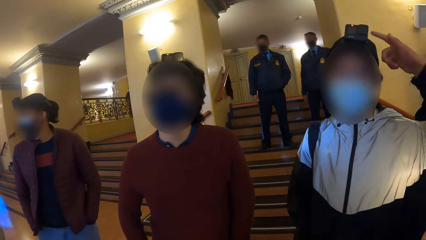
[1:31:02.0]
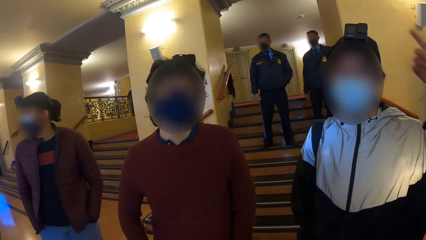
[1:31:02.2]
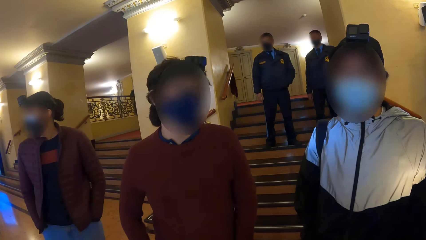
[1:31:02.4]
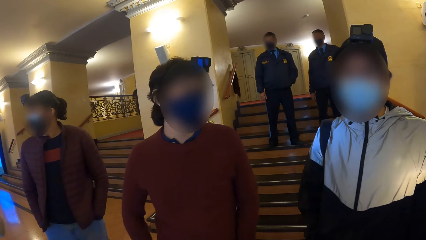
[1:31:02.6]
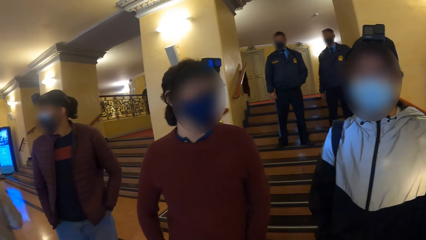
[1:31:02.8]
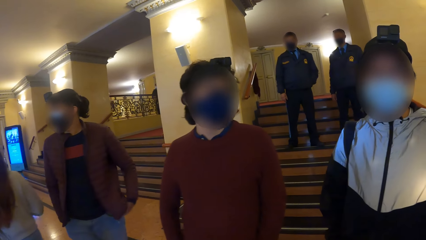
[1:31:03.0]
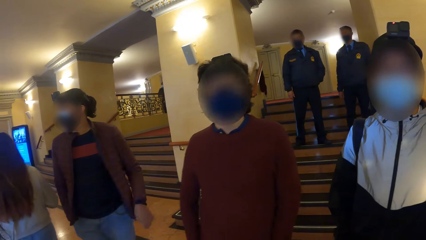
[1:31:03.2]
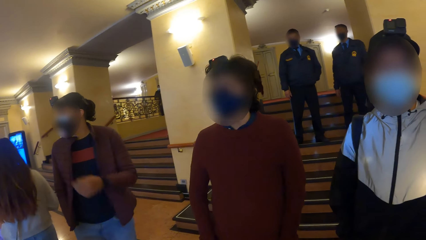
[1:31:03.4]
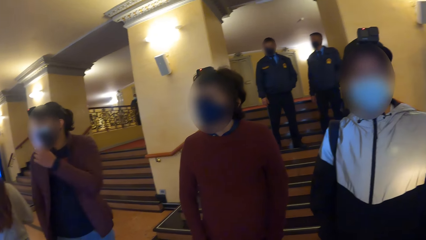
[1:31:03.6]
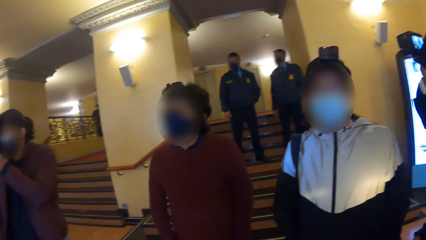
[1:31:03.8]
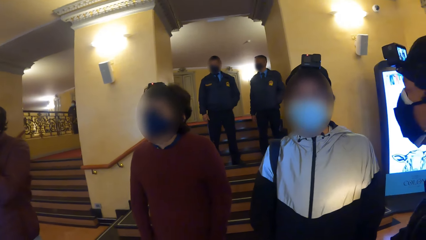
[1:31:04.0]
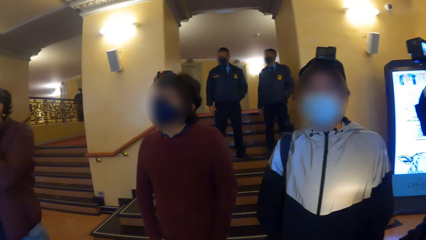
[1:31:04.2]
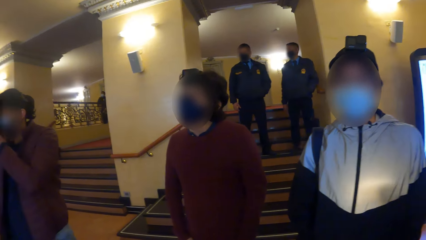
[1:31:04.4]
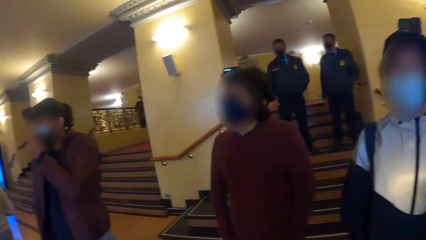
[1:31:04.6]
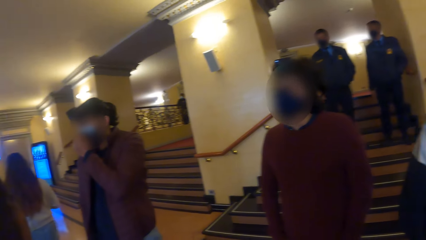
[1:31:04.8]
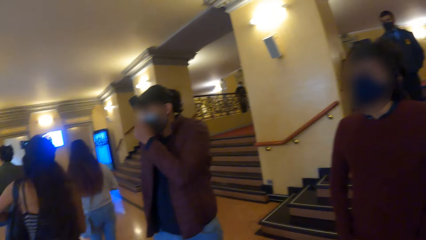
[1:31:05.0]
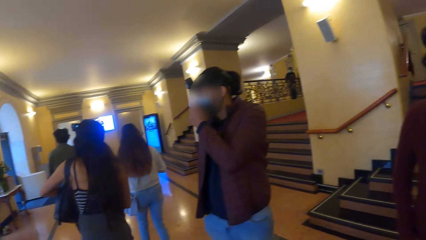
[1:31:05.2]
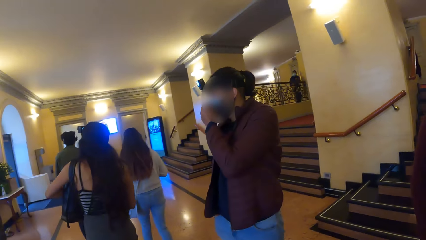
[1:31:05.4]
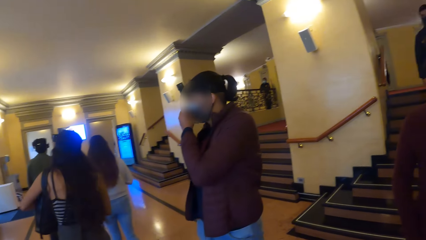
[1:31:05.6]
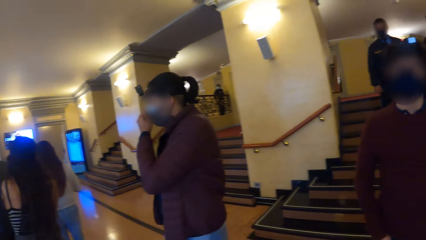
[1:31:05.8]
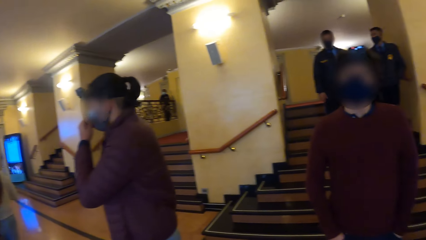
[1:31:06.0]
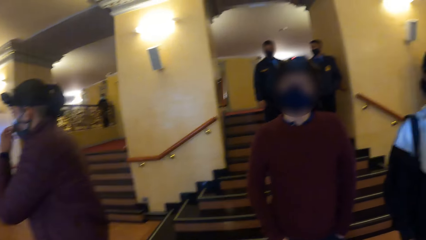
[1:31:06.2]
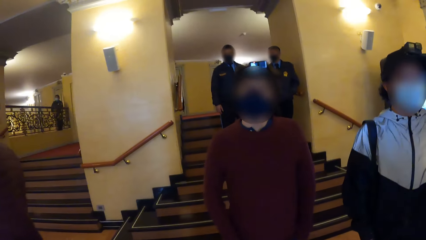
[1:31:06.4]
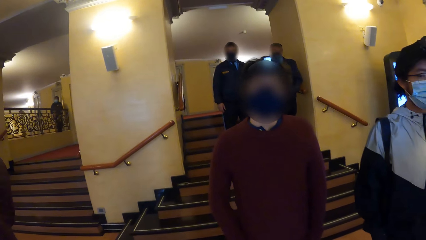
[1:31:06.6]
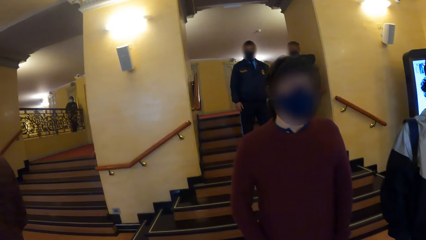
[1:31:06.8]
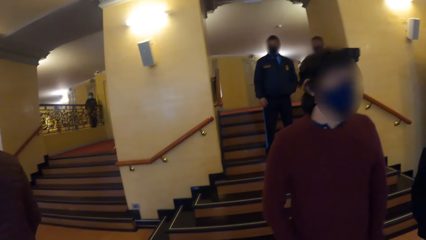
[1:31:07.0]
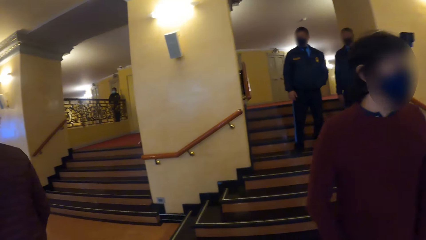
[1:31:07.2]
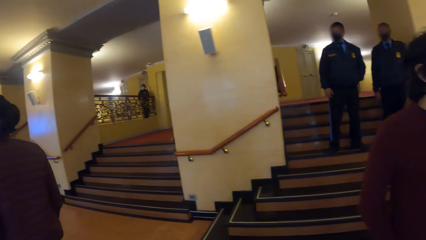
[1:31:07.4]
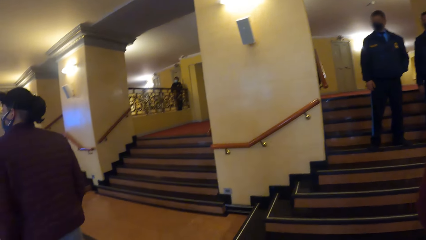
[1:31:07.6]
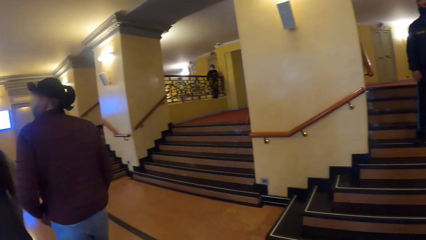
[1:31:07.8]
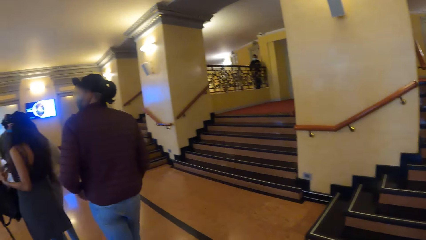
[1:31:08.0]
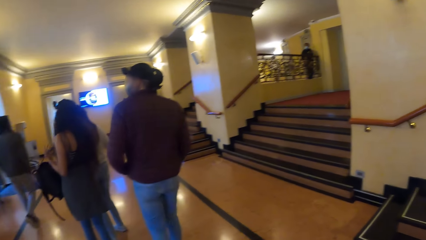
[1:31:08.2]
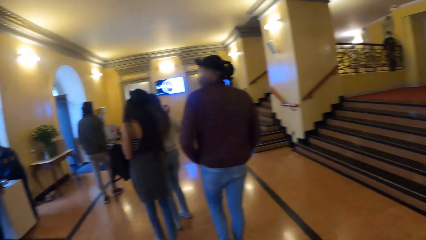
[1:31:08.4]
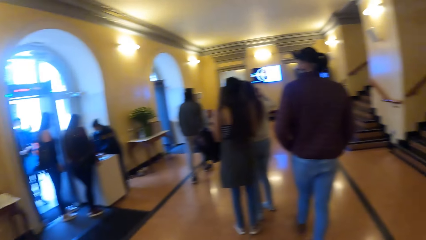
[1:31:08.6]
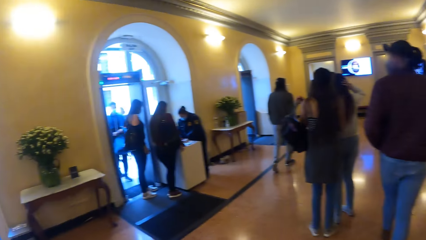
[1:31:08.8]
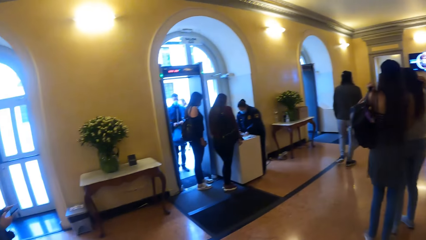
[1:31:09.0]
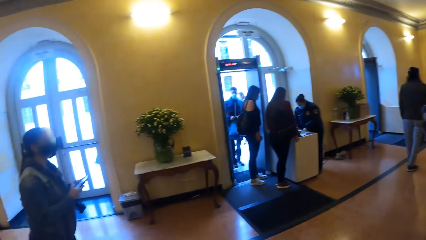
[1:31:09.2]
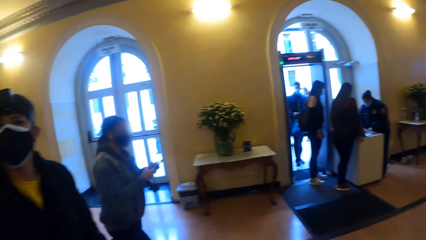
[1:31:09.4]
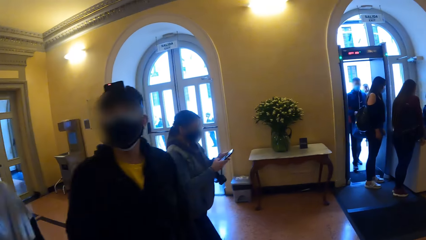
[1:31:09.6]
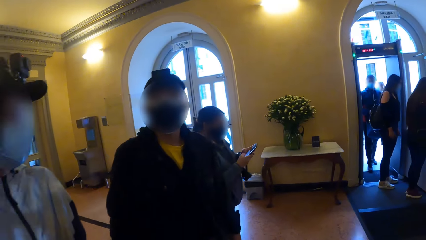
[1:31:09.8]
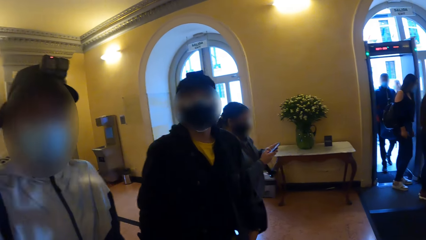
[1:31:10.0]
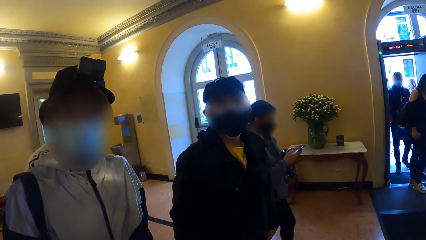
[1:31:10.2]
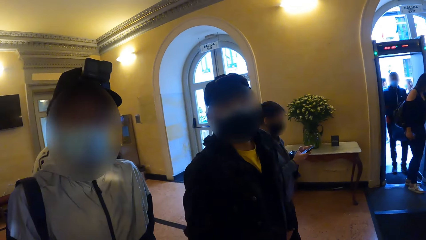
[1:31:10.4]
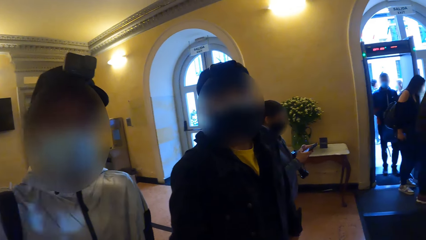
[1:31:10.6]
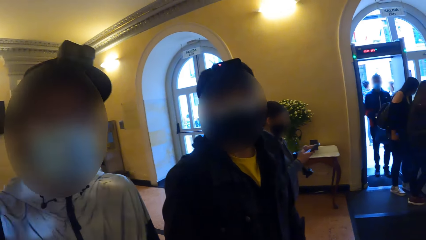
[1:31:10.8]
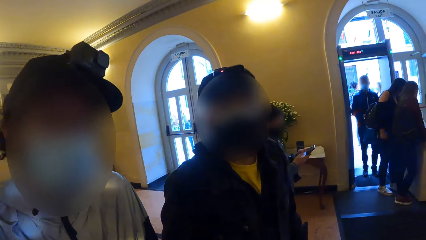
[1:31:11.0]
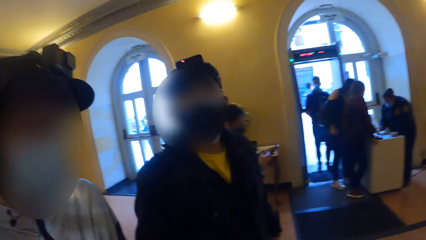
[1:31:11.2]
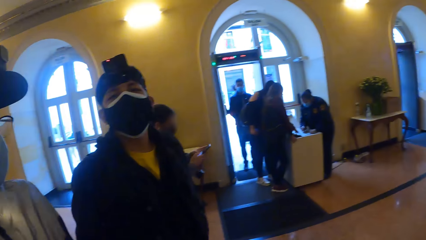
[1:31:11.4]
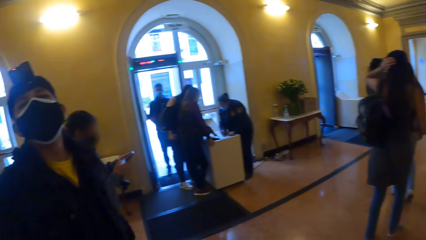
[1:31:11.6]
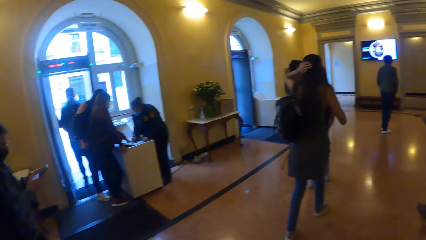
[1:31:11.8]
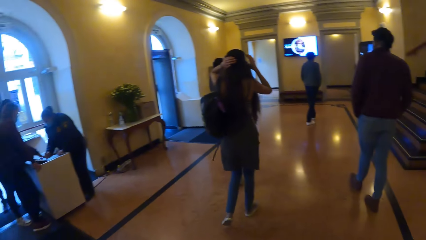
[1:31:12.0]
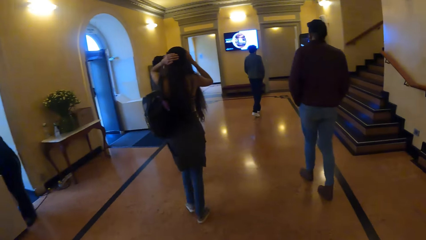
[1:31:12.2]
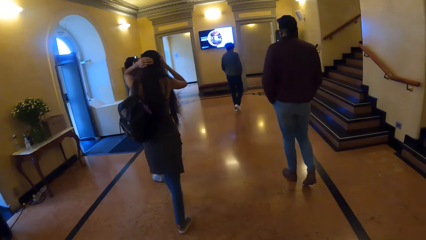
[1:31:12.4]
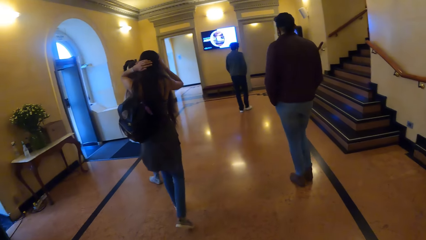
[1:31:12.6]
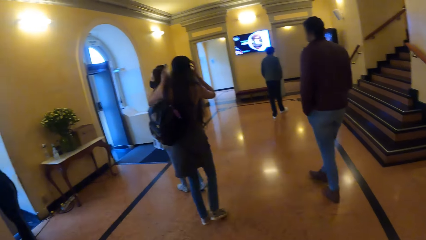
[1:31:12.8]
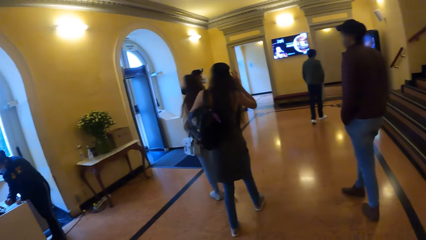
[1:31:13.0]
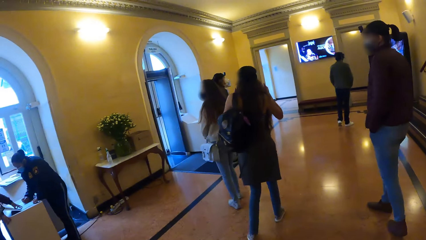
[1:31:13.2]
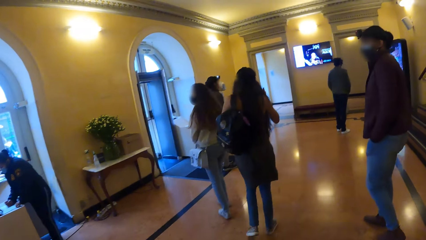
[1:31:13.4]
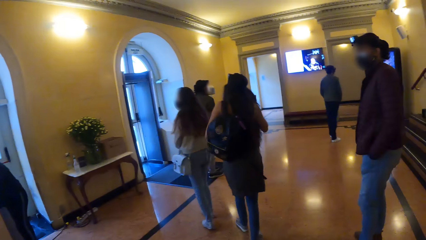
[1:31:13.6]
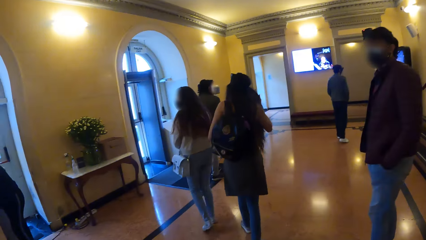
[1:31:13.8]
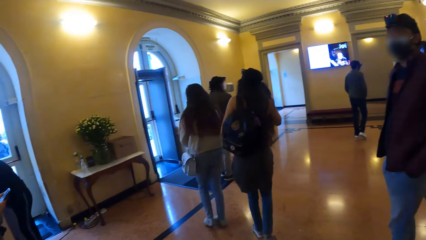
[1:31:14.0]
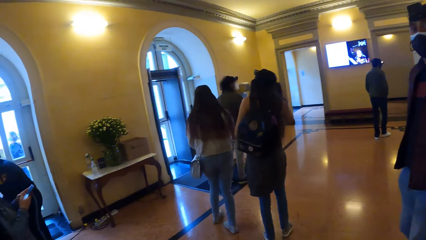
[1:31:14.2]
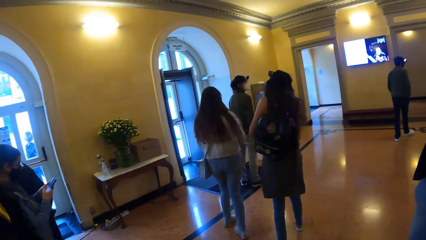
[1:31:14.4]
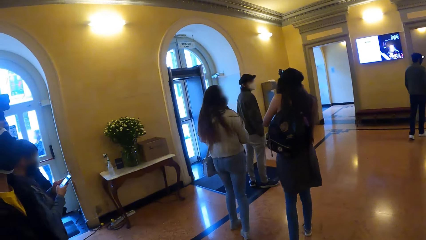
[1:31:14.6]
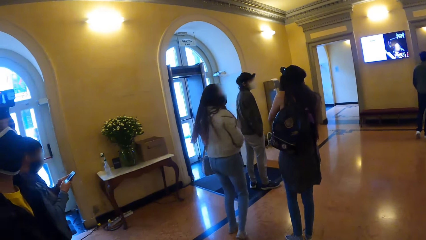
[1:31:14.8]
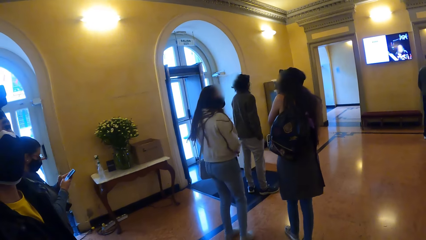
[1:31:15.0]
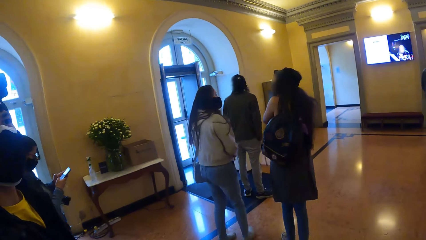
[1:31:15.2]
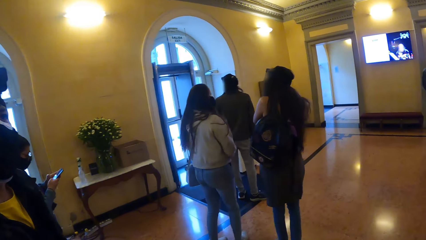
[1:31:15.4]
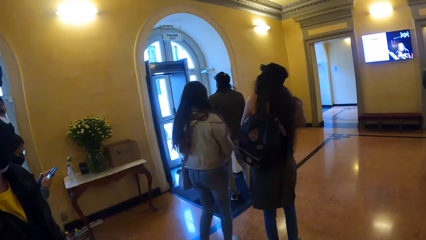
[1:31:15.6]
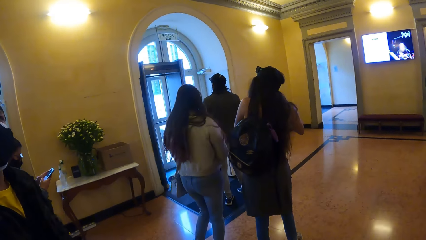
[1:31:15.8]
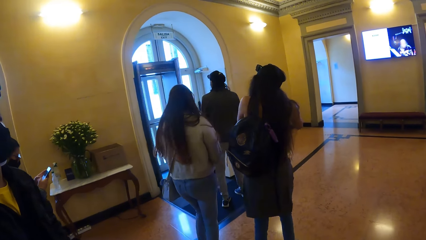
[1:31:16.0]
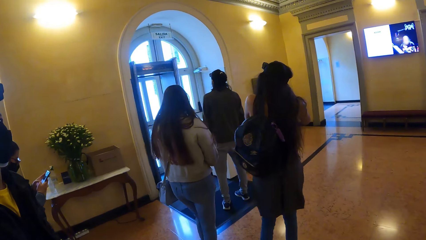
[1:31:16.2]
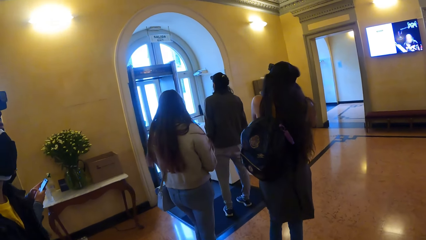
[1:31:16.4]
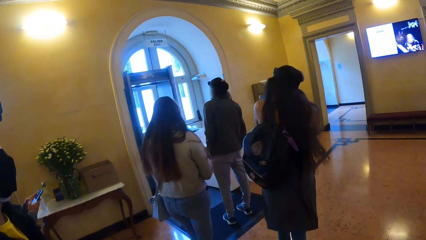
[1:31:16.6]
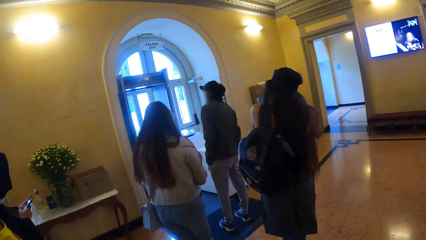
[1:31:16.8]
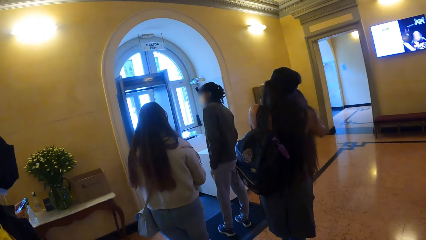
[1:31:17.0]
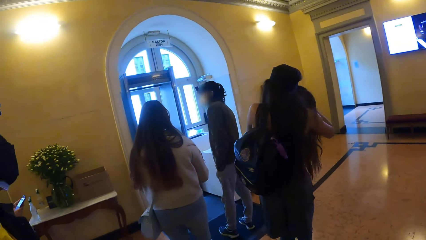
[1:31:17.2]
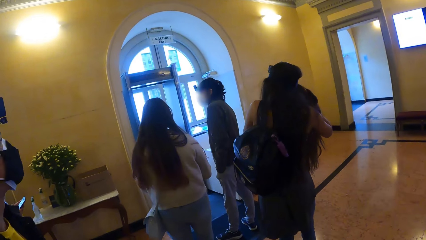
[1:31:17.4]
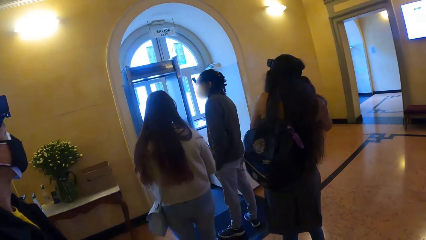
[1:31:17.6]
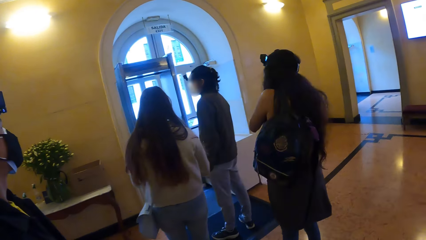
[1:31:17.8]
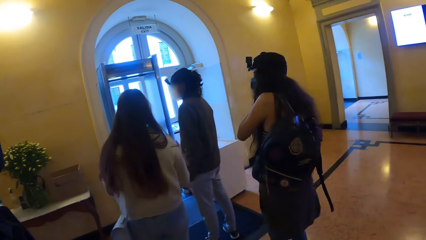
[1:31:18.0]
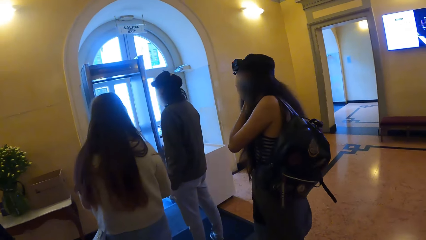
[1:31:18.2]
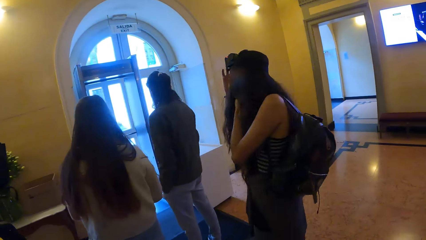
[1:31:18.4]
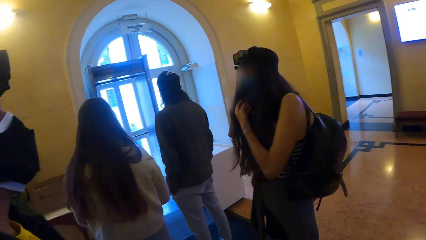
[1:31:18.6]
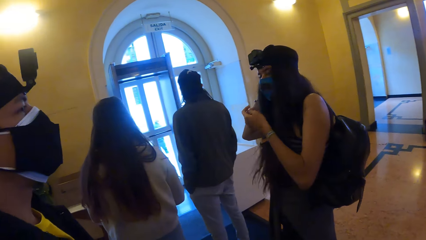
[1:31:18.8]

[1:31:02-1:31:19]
A man touches his face mask with his left hand. The camera wearer and the group of people move towards an exit of the building. They walk around the lobby. A woman touches her hair with her right hand. Another woman straps the bag on her left shoulder with her hands. A third woman operates a phone in her hands. The camera wearer looks around. The second woman adjusts the camera on her head with her hands. The camera wearer walks forward.
